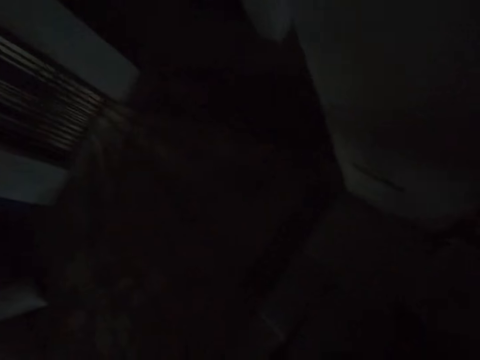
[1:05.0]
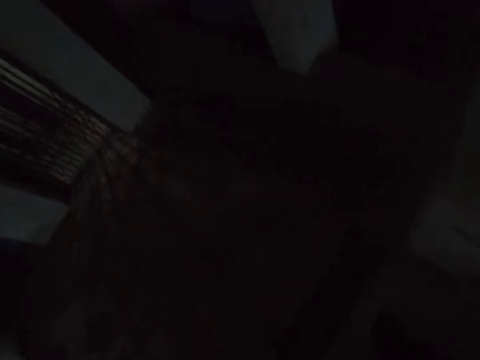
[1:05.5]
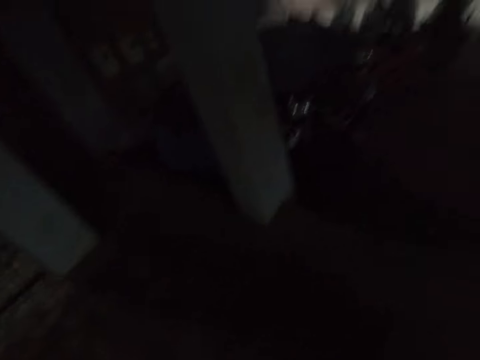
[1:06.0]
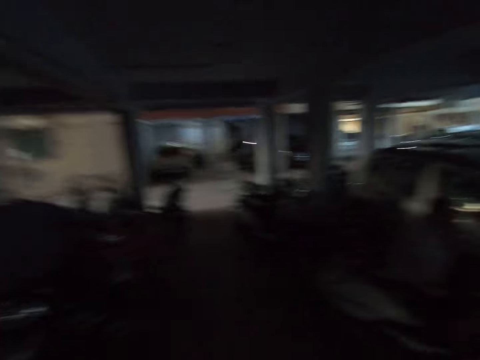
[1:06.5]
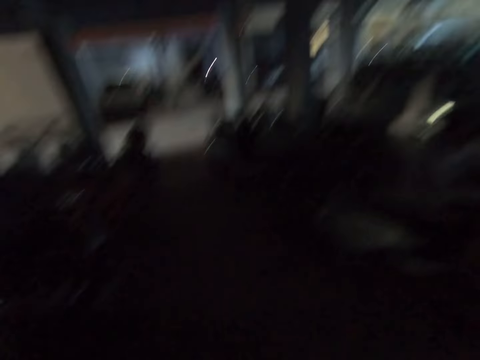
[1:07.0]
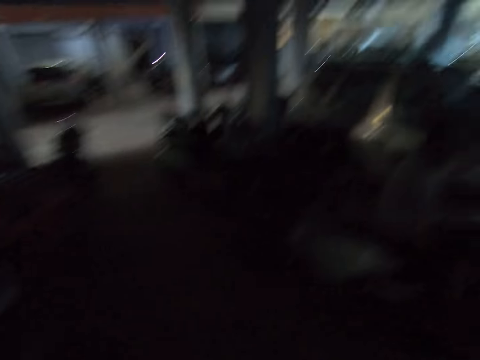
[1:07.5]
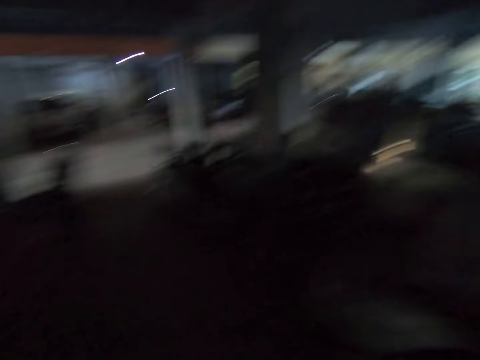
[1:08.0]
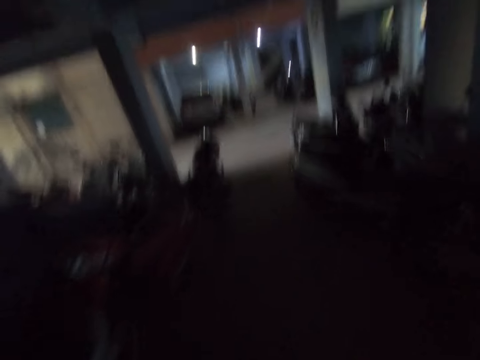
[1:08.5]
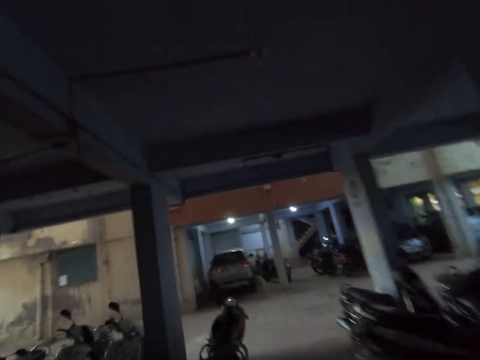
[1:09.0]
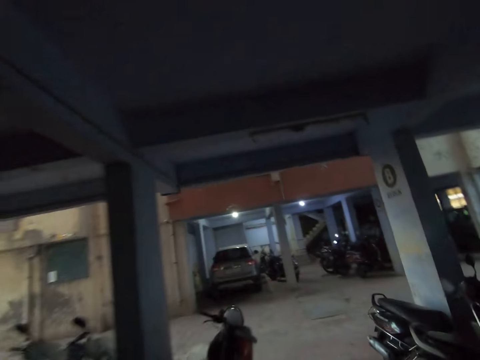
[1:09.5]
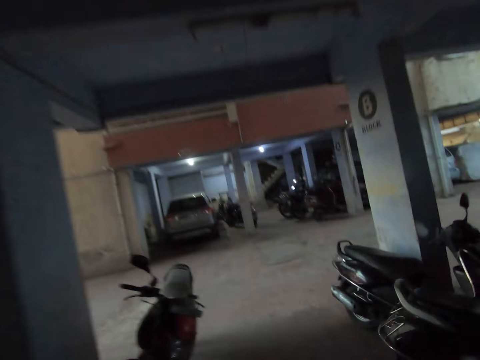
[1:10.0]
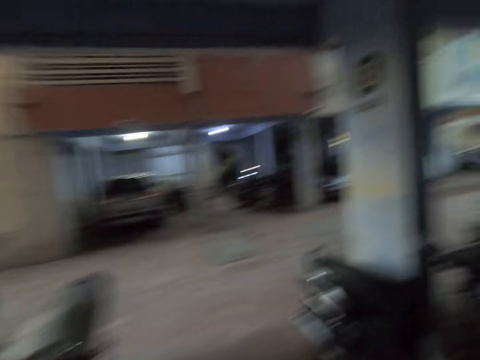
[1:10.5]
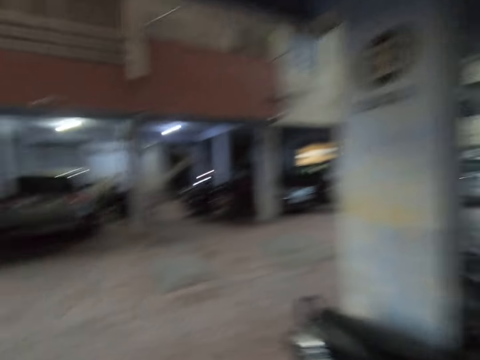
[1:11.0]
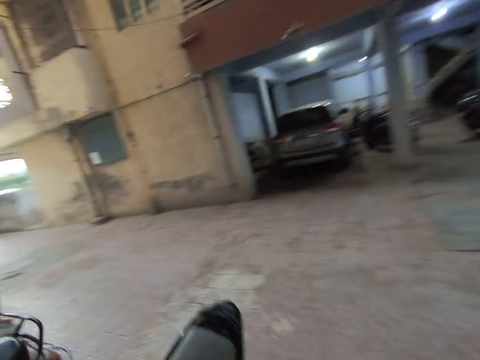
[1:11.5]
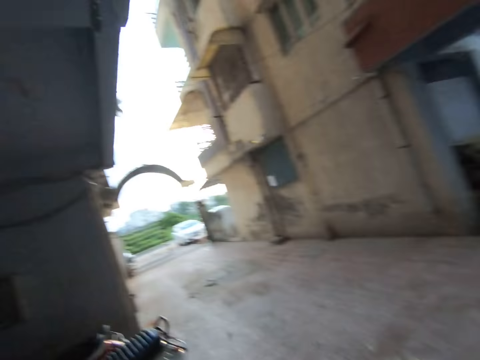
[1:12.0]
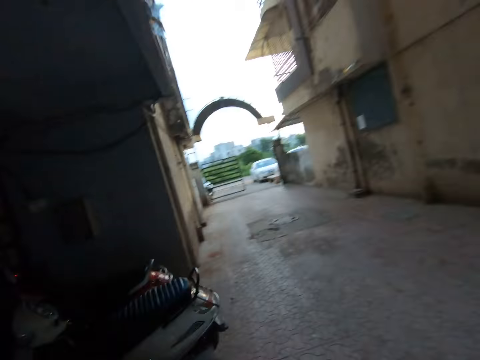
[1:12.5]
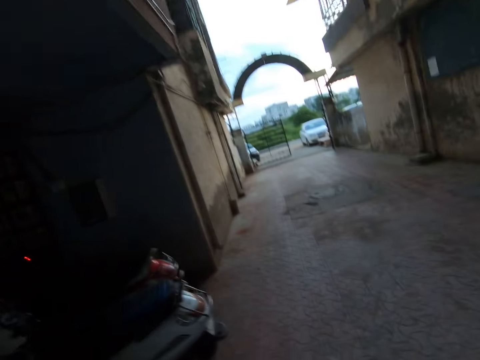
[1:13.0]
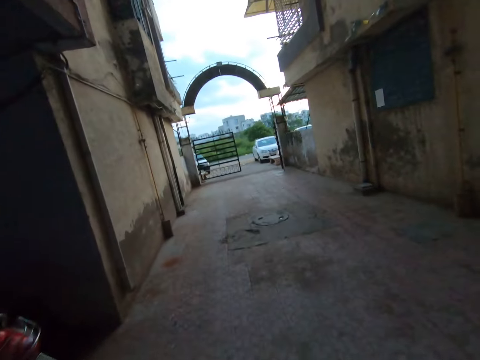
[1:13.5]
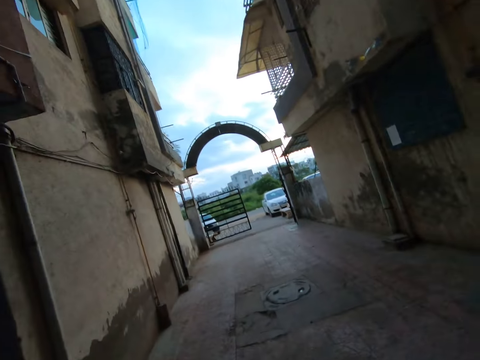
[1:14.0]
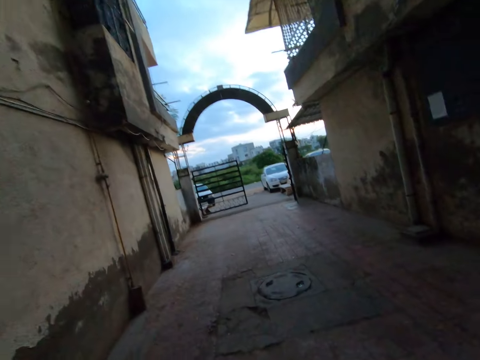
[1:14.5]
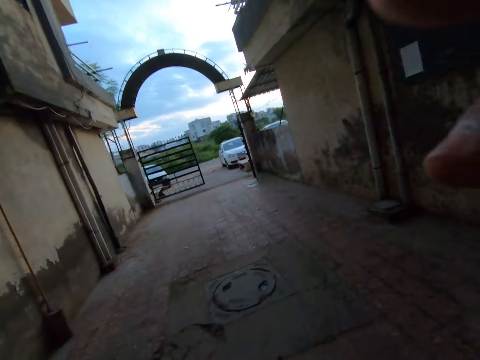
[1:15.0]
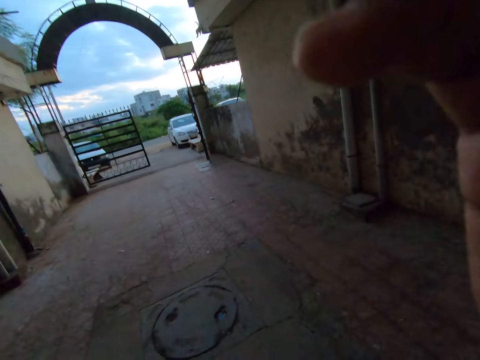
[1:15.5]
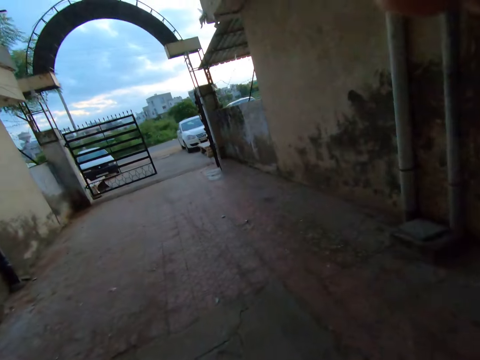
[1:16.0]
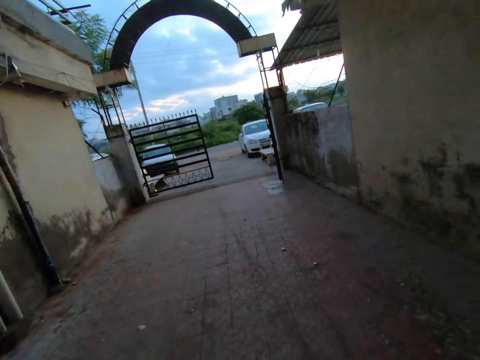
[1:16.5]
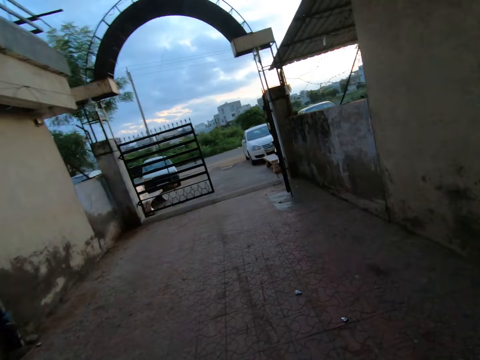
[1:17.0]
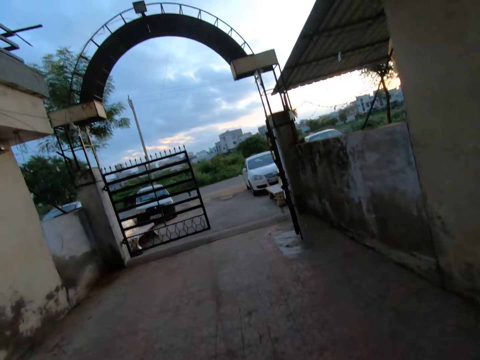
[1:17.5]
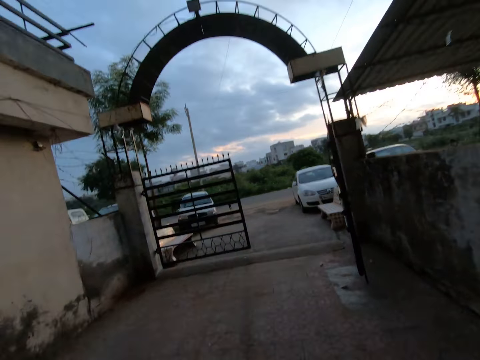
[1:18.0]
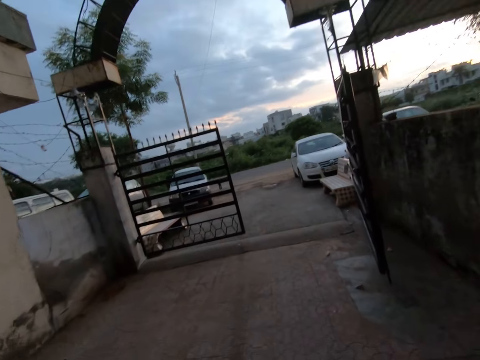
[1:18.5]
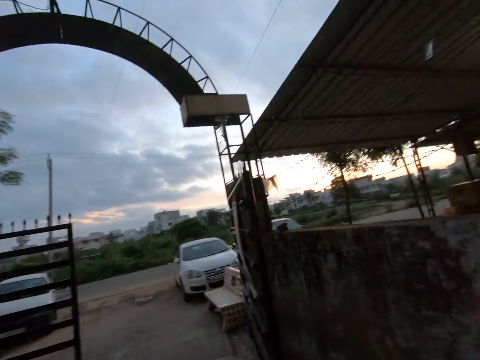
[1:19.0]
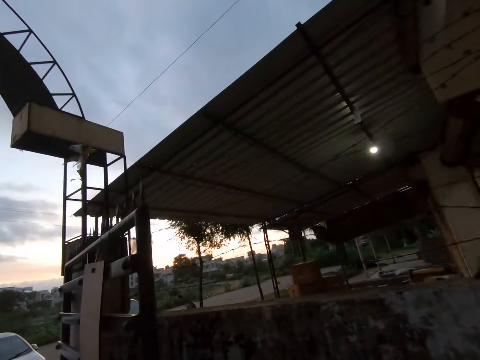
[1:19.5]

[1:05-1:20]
A man sits on a motorbike. The camera wearer walks to a garage. He adjusts the camera on his head with his right hand and walks around.

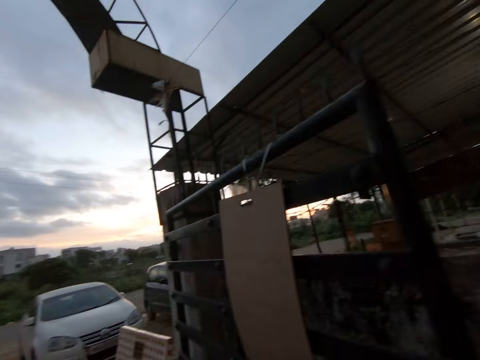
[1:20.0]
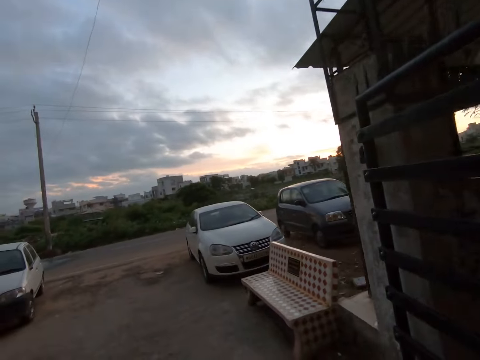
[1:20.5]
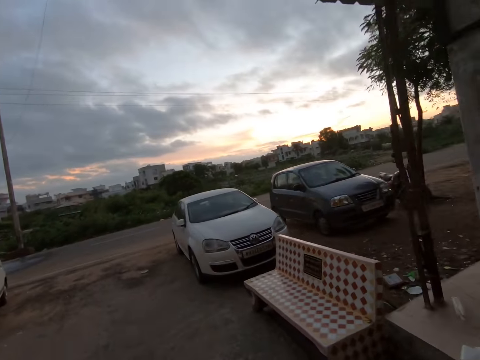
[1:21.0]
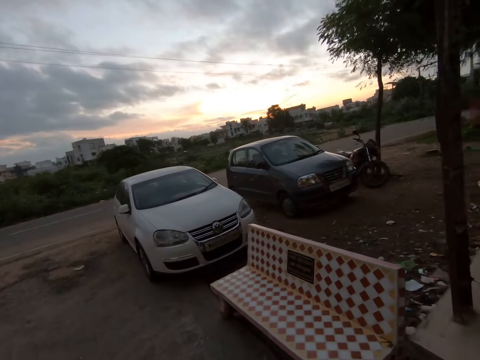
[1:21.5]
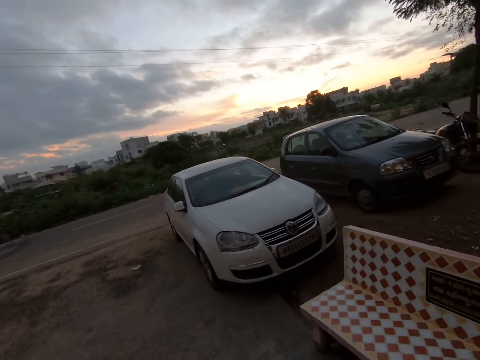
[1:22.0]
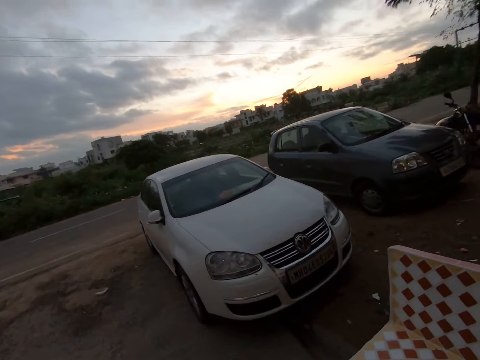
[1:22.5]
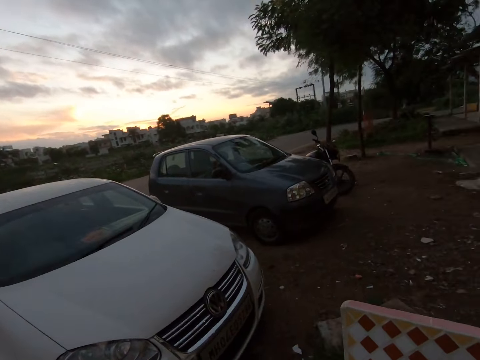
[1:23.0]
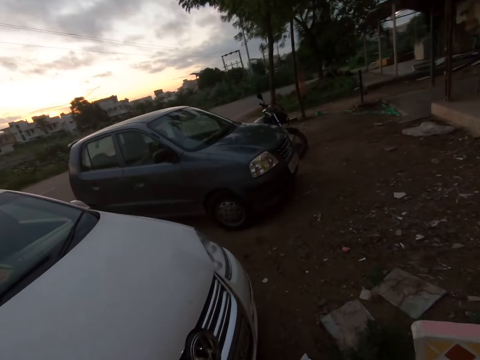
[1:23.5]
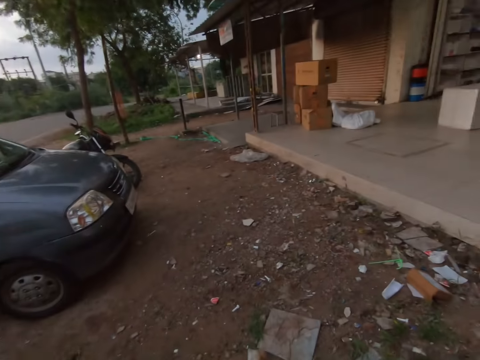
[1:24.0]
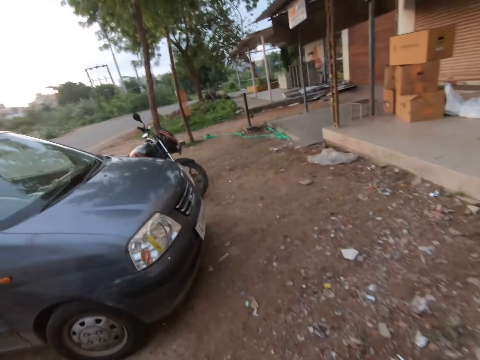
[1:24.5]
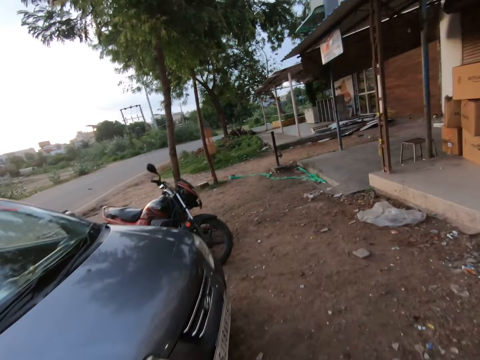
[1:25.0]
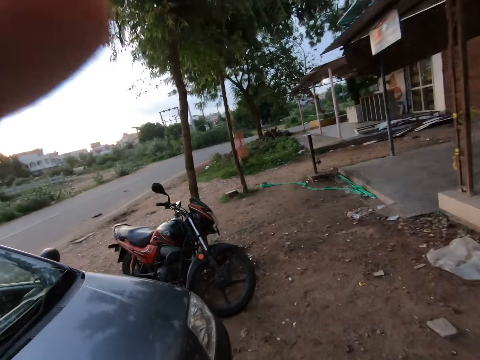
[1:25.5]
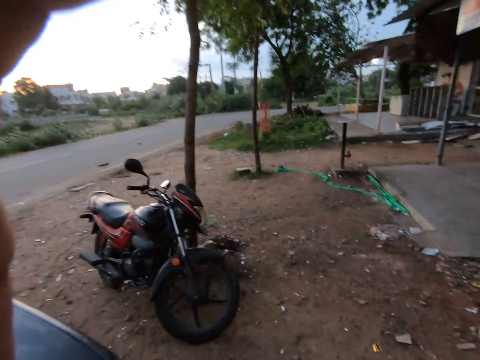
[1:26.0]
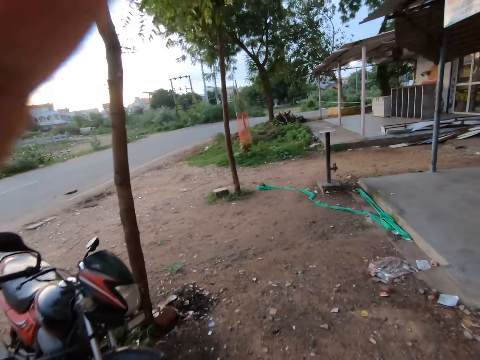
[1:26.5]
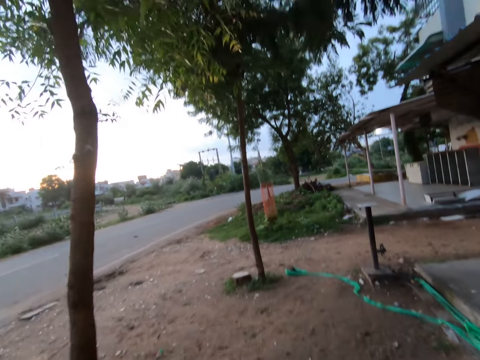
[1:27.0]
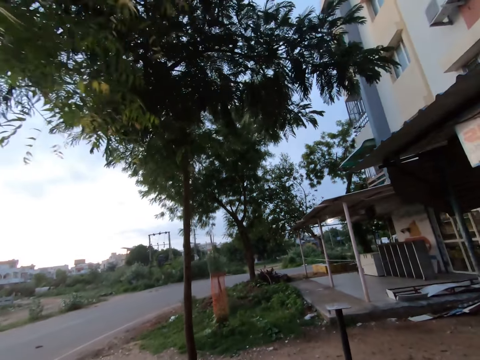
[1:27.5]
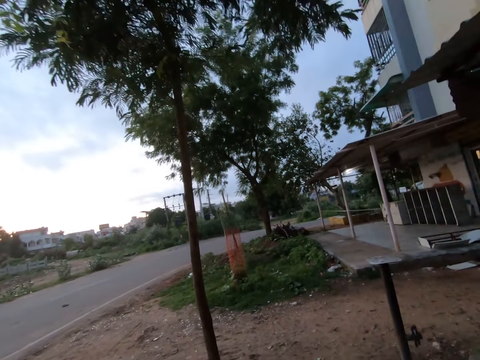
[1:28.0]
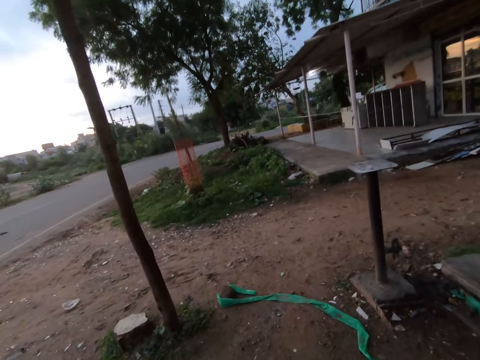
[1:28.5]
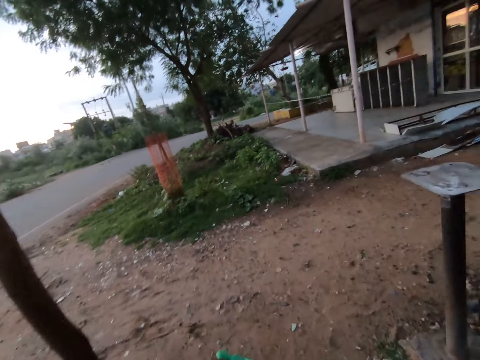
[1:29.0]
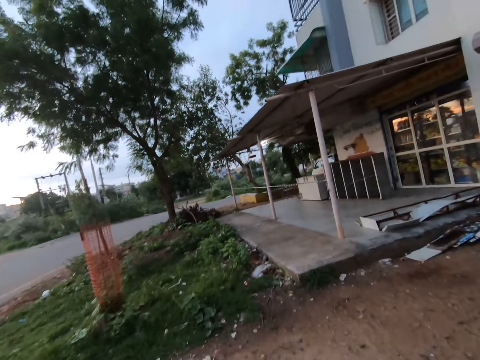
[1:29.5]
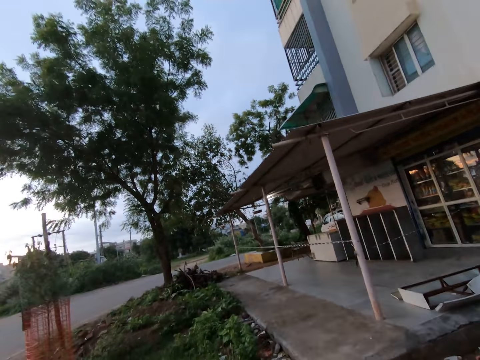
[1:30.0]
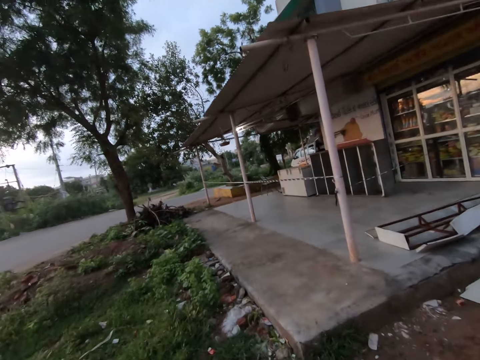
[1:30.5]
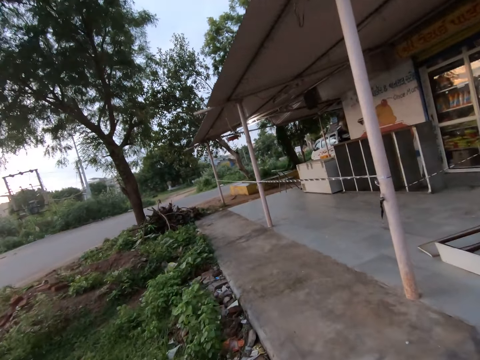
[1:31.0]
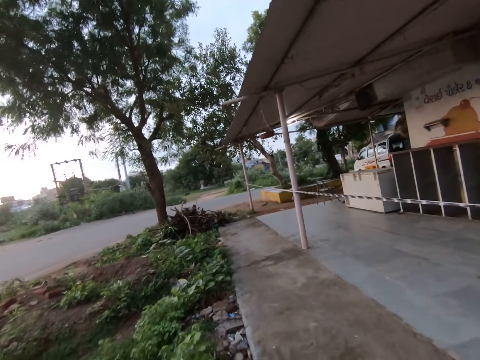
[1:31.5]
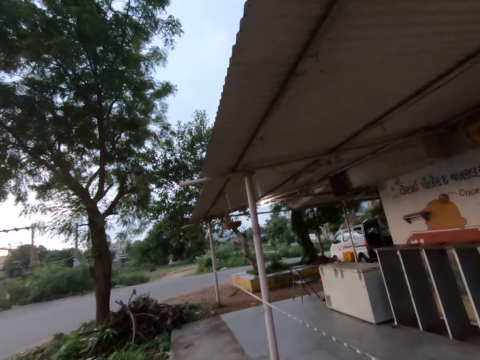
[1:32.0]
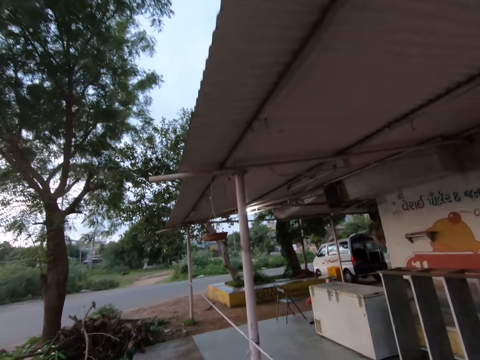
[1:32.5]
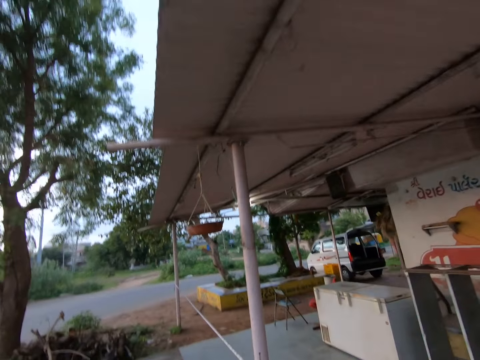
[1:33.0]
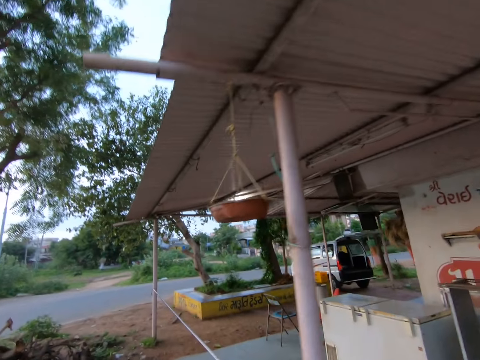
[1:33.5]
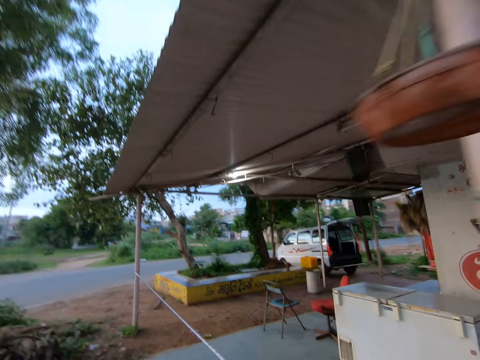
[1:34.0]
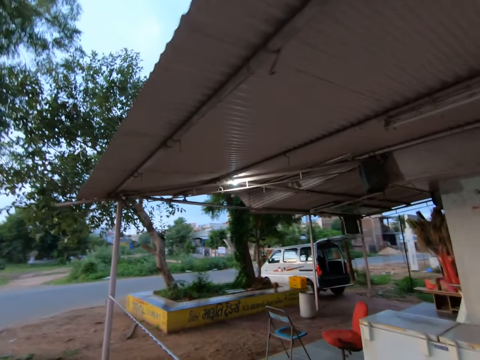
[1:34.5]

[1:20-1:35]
The camera wearer adjusts the camera on his head with his left hand. He walks around.
